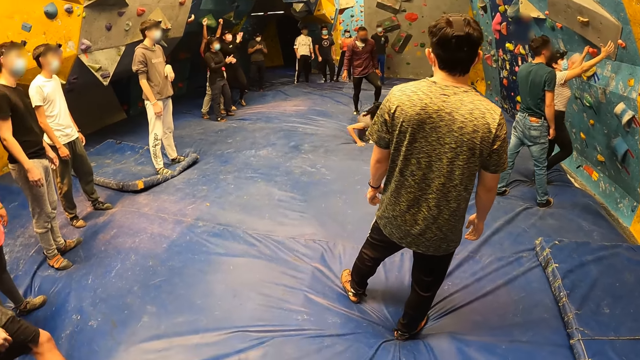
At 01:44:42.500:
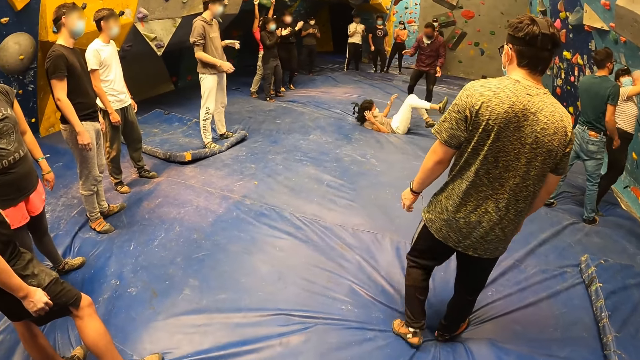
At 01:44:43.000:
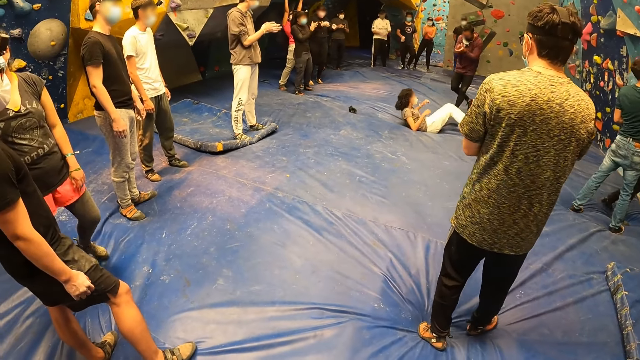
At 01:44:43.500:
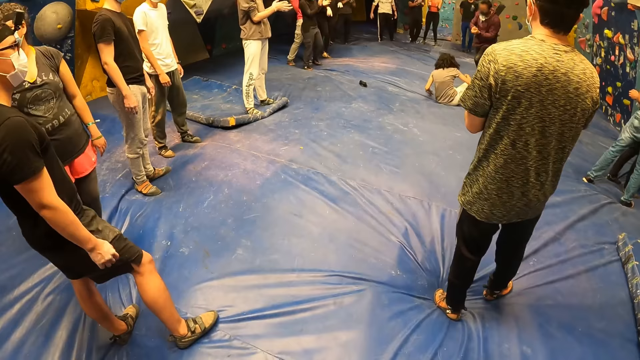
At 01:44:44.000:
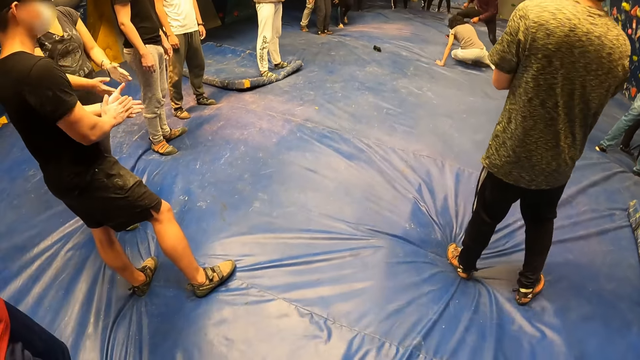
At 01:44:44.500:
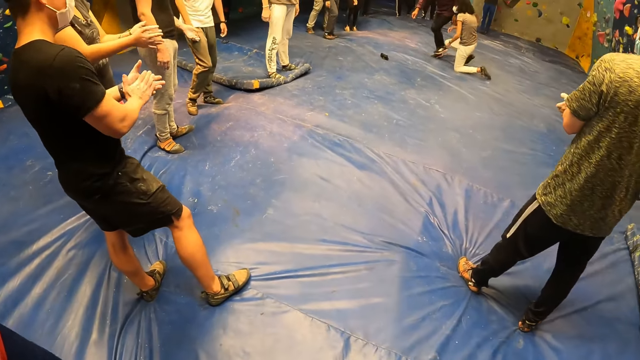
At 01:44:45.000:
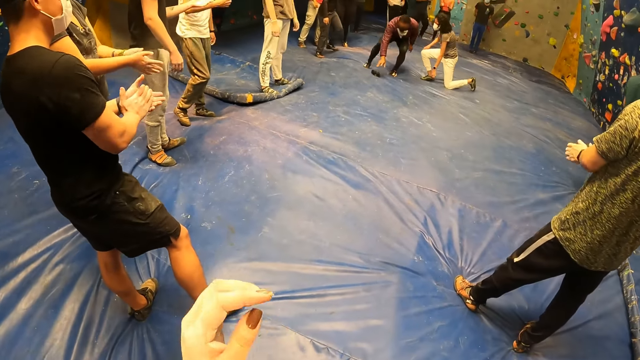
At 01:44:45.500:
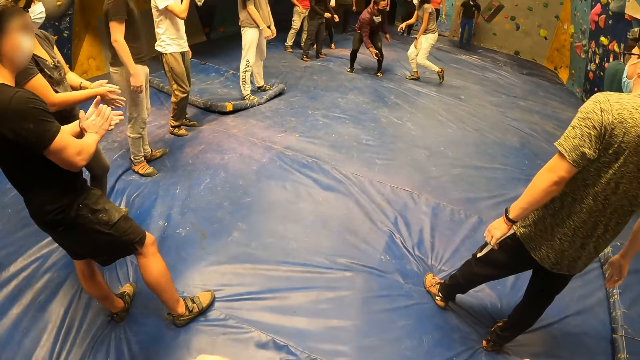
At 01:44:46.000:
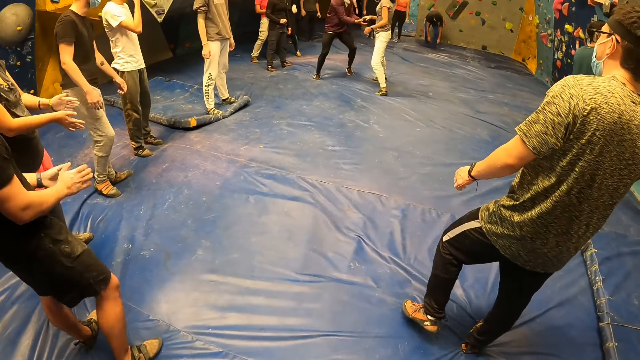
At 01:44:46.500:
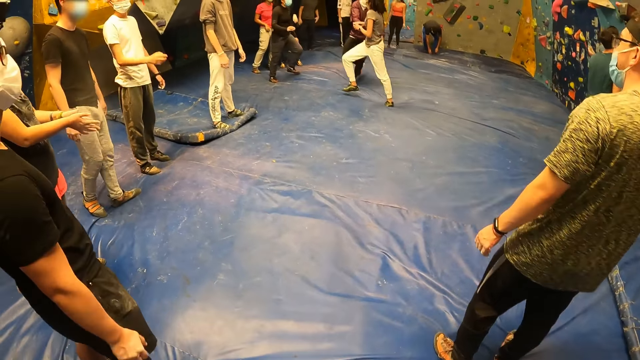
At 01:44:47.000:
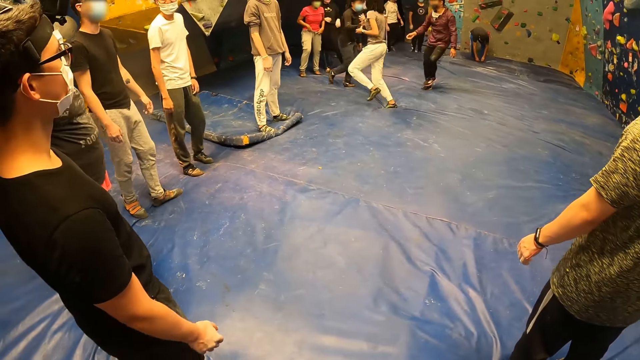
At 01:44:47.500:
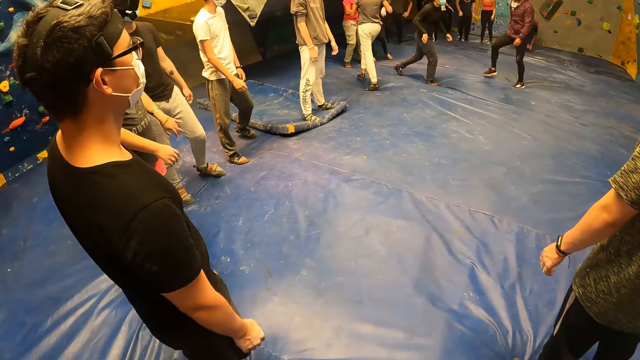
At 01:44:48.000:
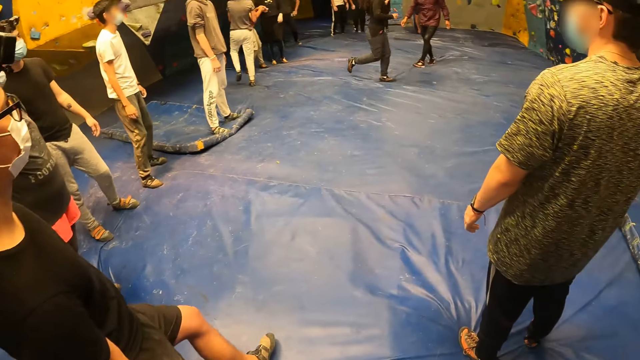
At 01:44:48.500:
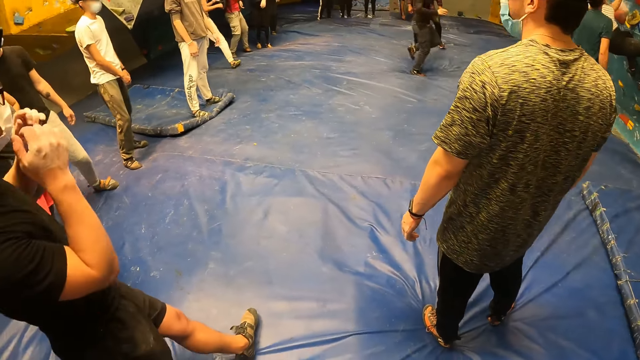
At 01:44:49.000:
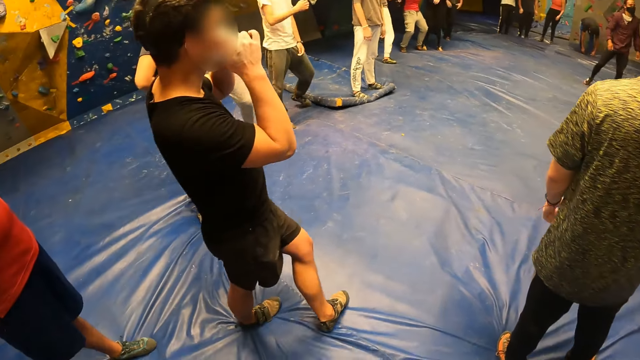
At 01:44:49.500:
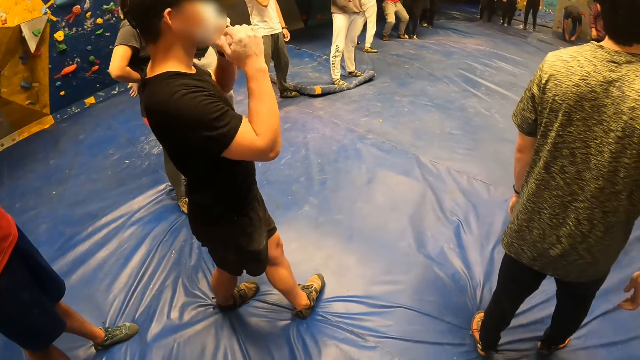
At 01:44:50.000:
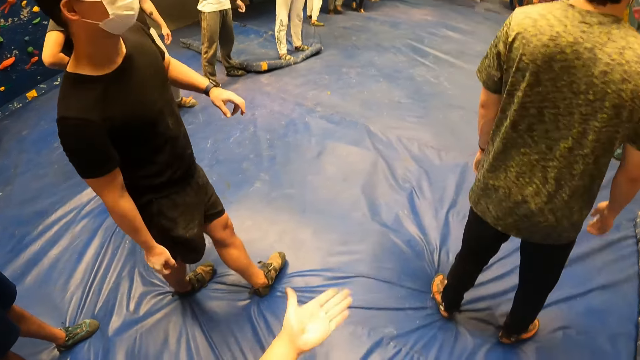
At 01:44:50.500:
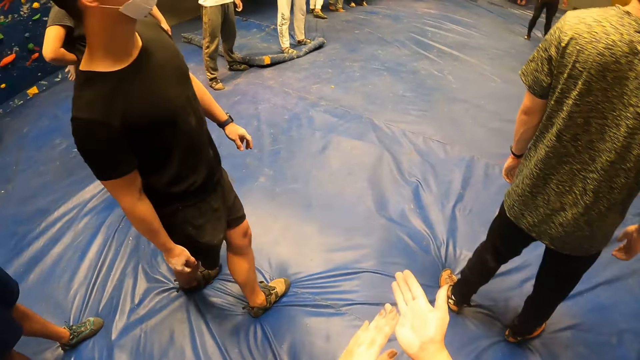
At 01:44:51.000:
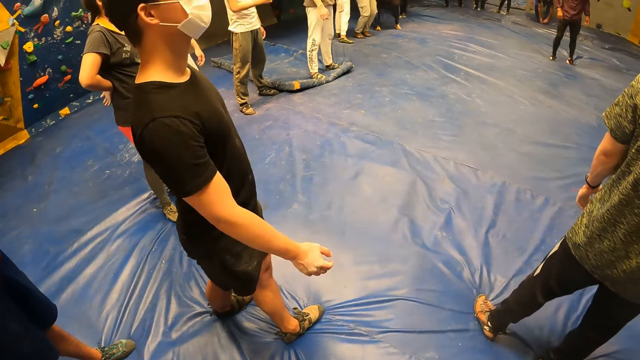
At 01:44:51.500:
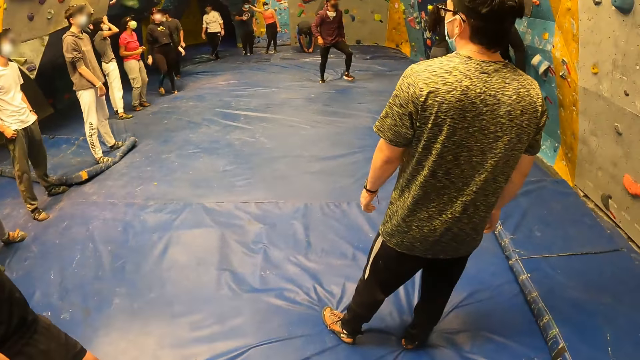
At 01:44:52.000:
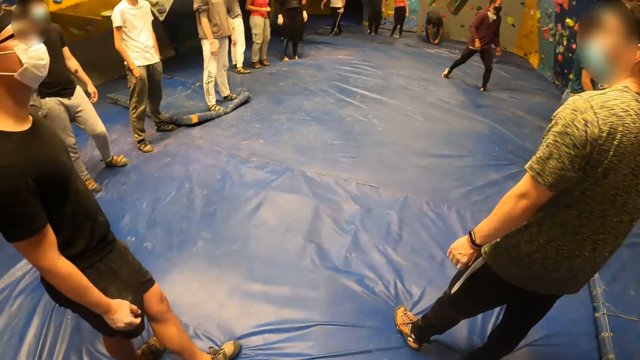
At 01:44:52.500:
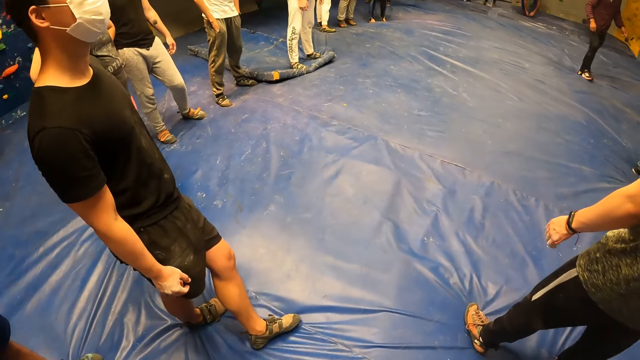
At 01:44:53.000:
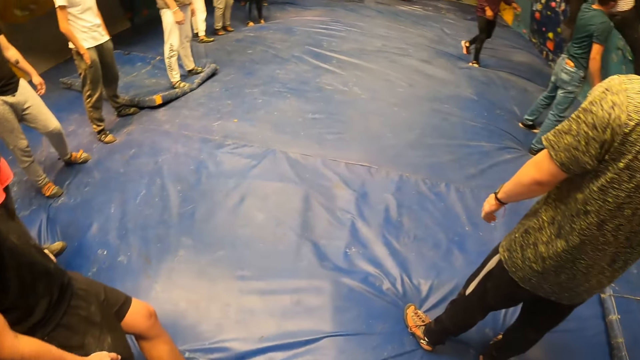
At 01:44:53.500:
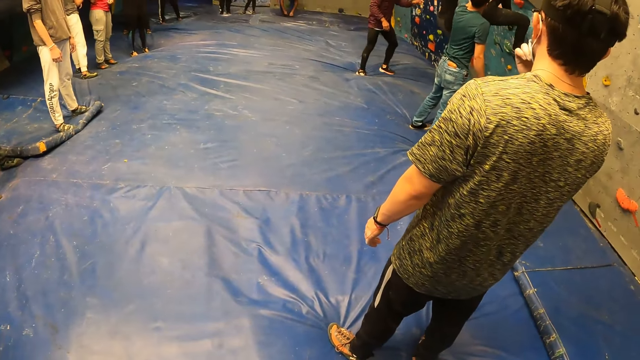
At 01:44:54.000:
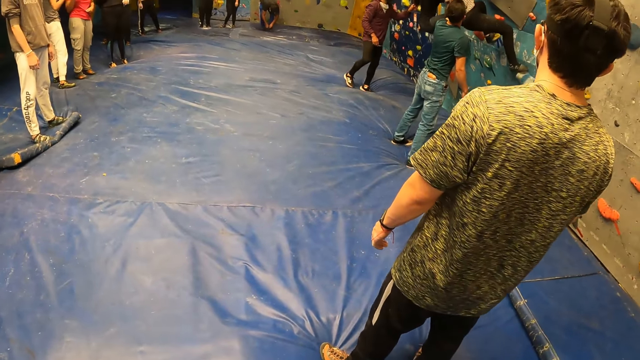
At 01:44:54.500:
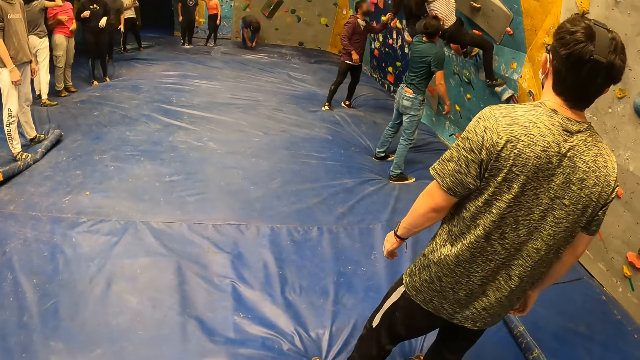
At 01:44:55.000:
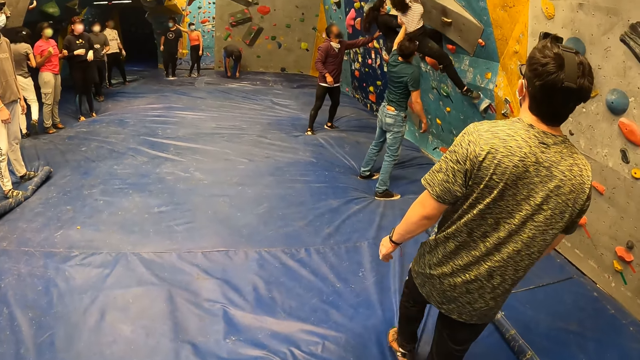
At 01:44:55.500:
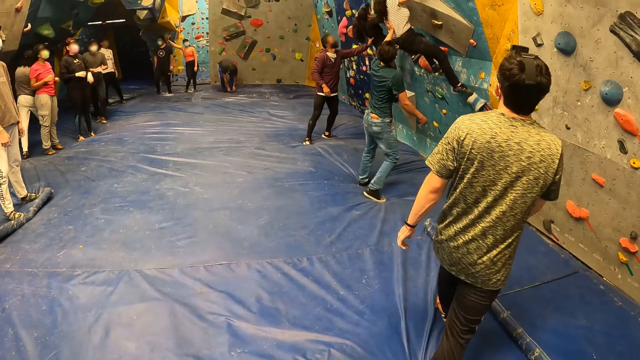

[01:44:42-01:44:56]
The camera wearer does a hand movement. She does it again. She looks around the climbing area. She rubs her left palm on her right palm. She claps her hands. She looks around the climbing area.

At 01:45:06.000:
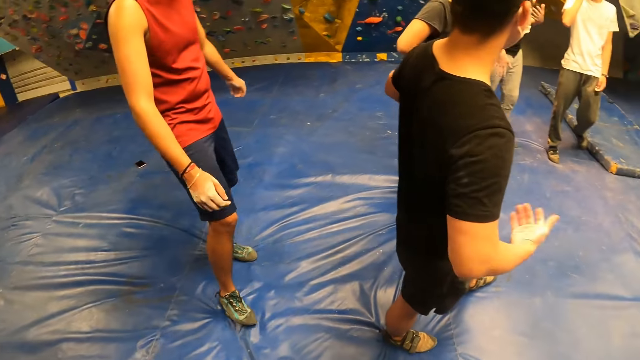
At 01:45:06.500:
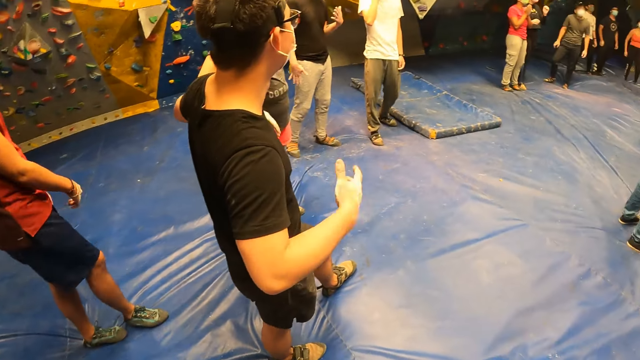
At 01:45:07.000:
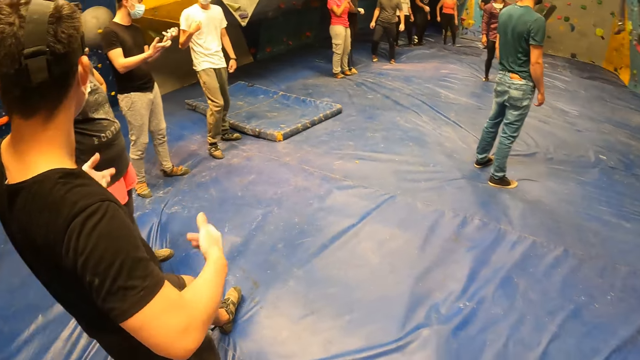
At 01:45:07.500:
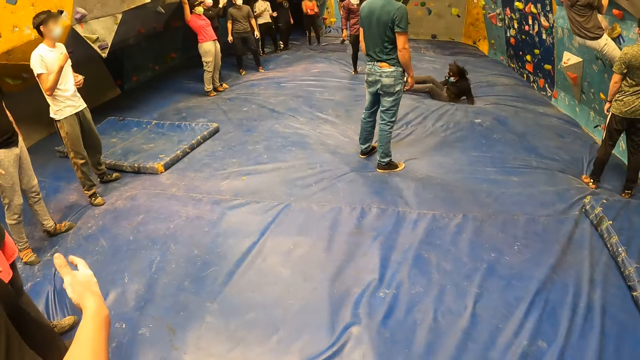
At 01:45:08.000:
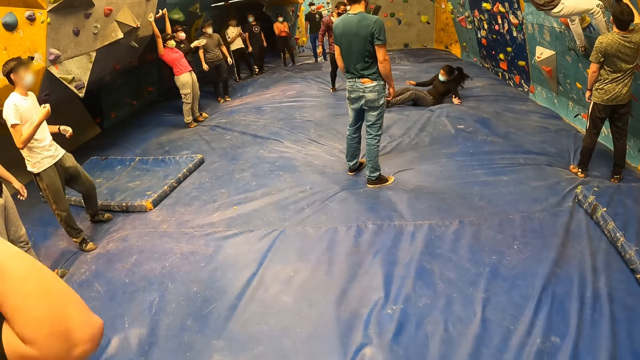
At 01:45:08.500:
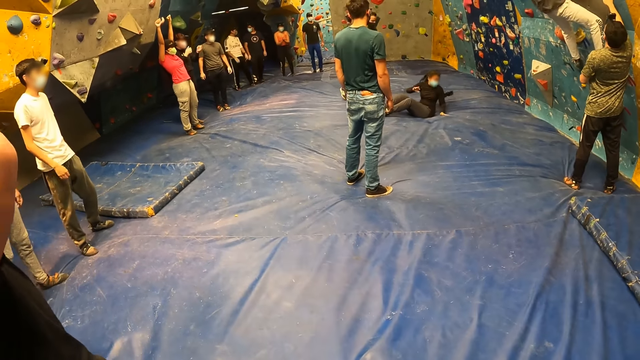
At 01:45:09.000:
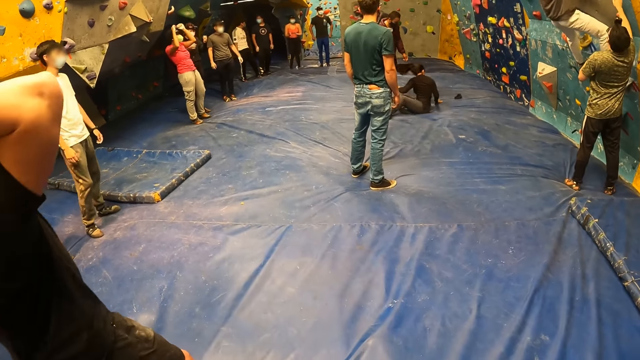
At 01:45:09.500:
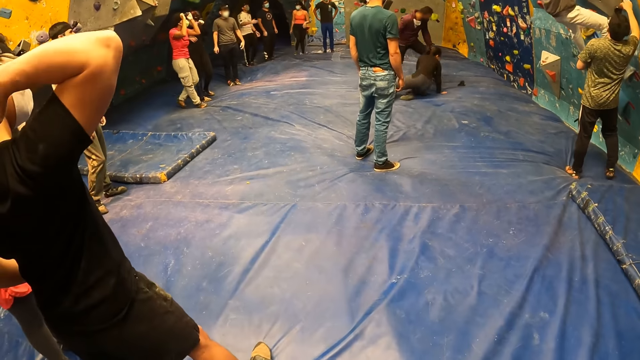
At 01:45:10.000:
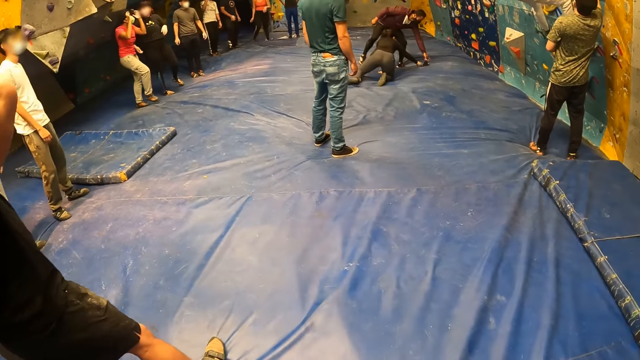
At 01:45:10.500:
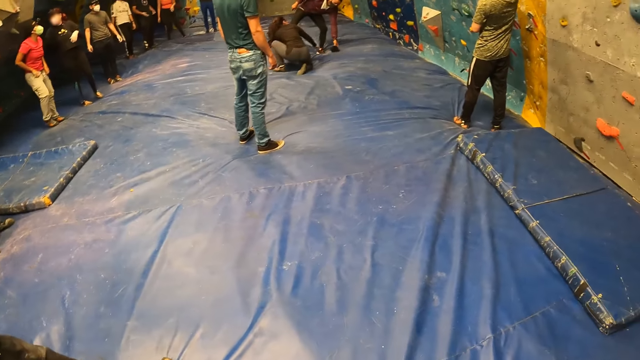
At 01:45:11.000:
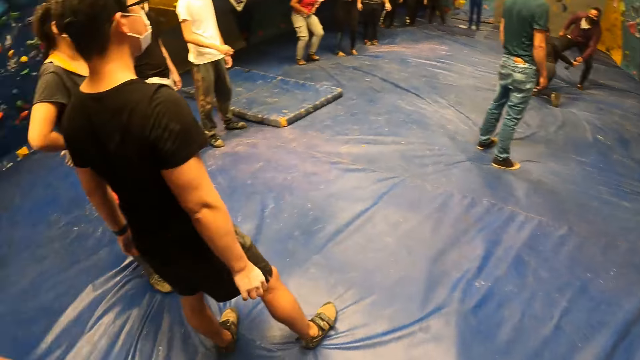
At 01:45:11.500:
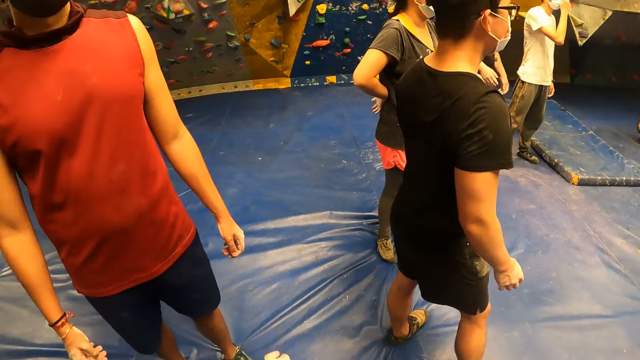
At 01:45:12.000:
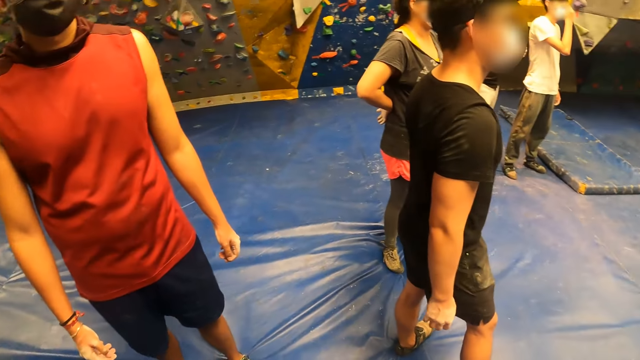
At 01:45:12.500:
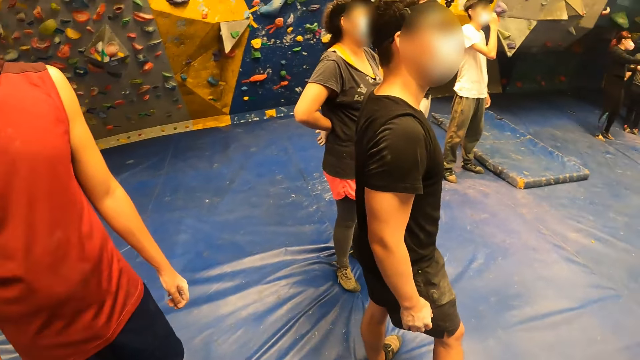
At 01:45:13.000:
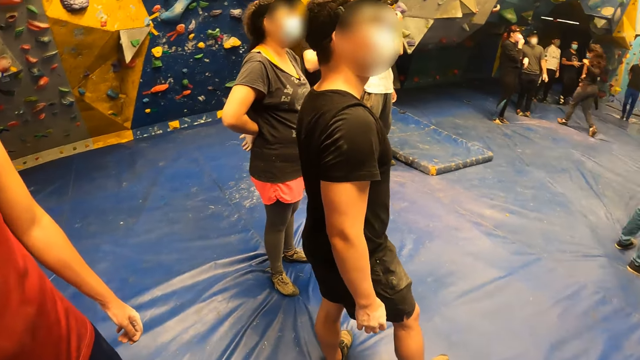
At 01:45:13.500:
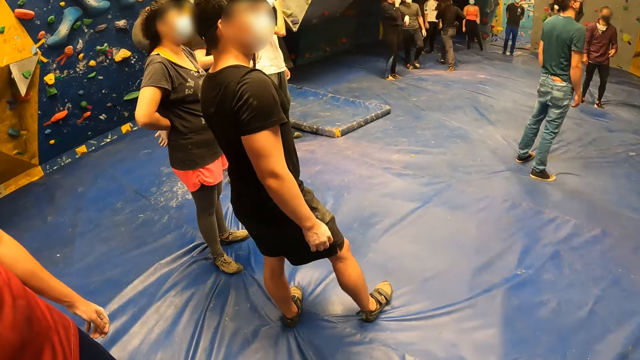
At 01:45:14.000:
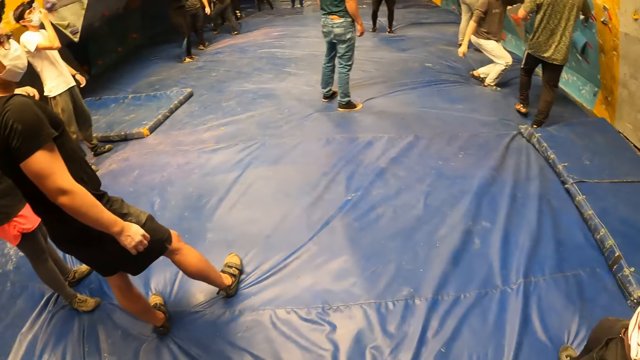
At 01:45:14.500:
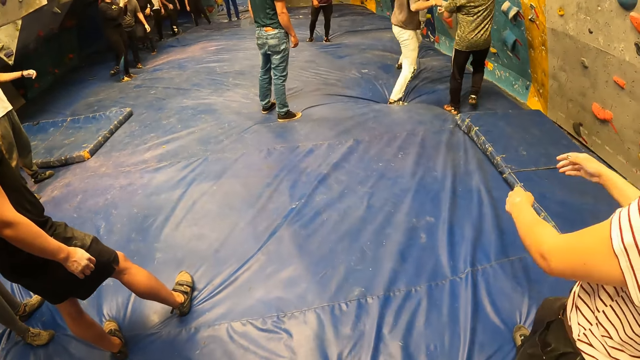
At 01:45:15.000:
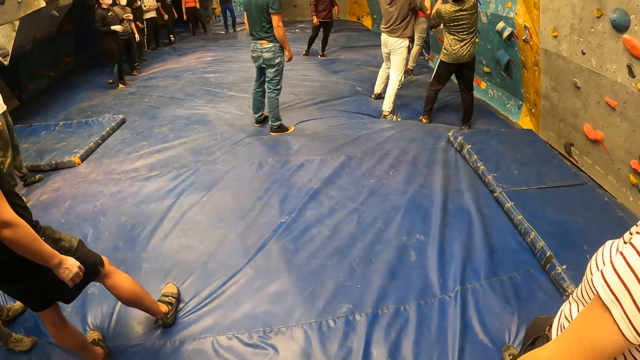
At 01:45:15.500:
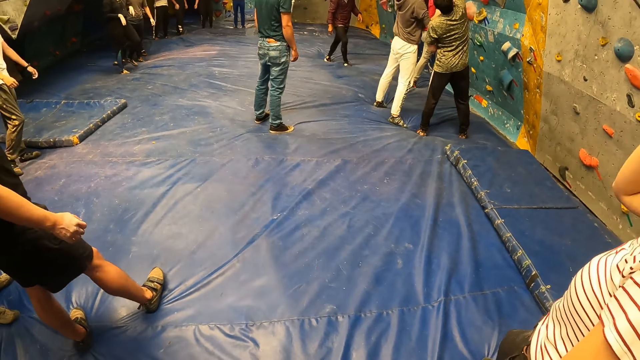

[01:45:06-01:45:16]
The camera wearer interacts with a man. They do a hand movement.
